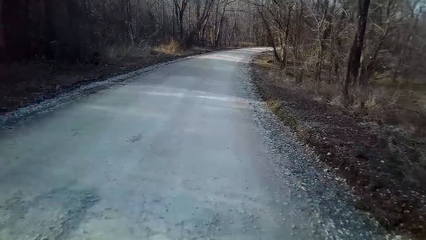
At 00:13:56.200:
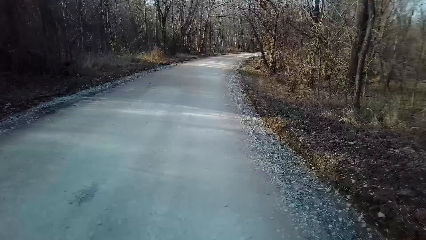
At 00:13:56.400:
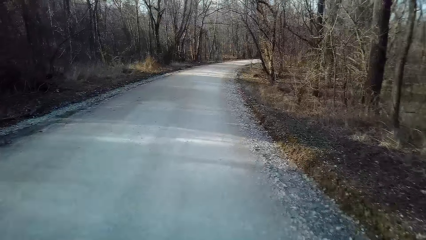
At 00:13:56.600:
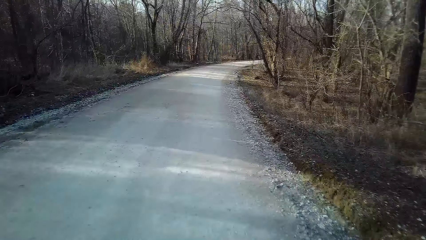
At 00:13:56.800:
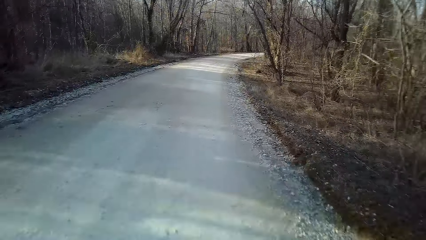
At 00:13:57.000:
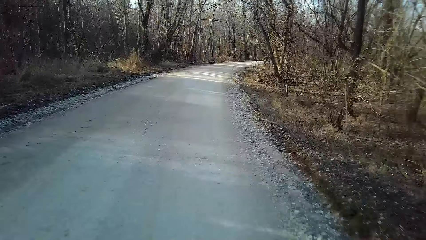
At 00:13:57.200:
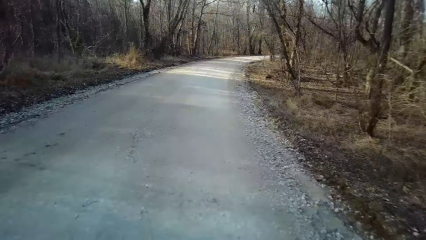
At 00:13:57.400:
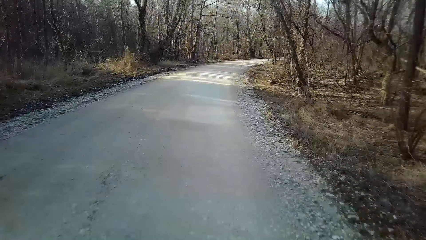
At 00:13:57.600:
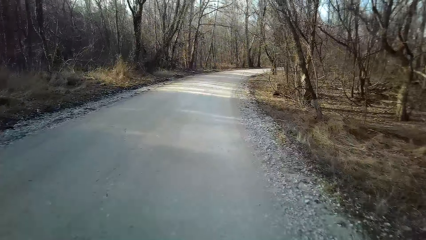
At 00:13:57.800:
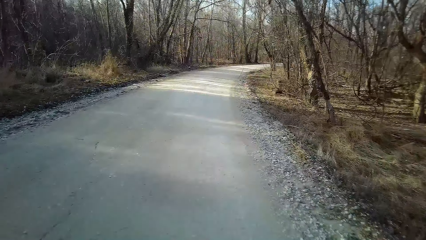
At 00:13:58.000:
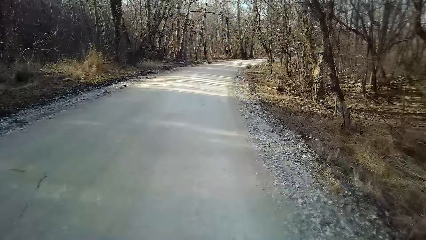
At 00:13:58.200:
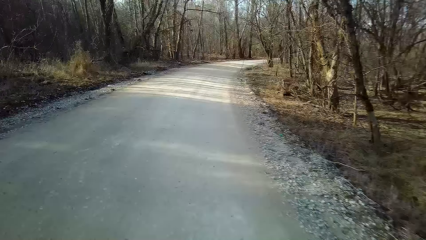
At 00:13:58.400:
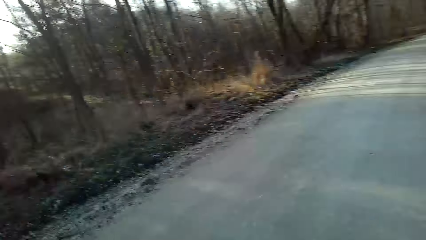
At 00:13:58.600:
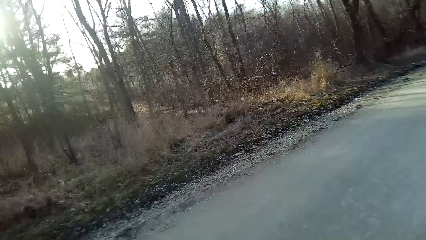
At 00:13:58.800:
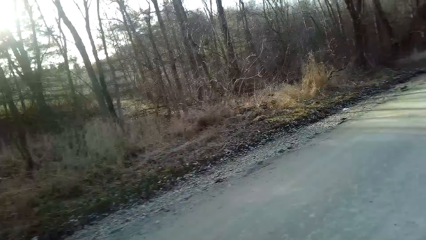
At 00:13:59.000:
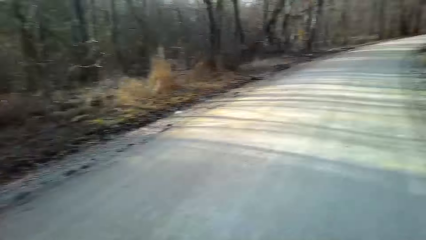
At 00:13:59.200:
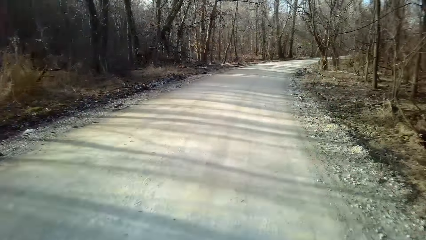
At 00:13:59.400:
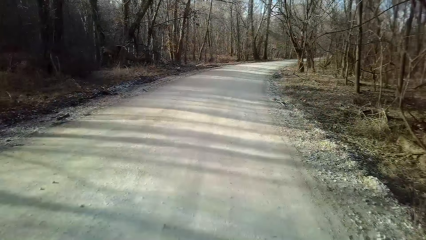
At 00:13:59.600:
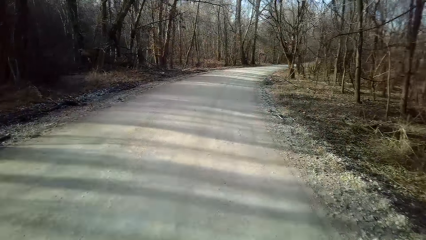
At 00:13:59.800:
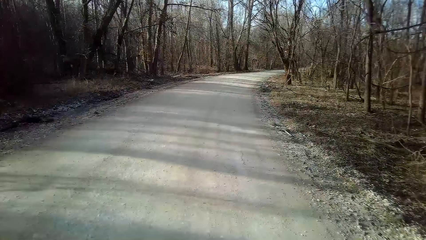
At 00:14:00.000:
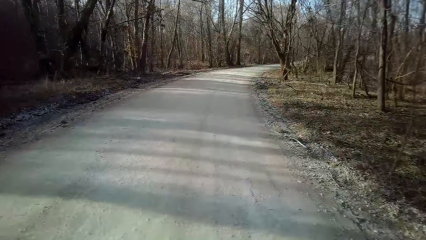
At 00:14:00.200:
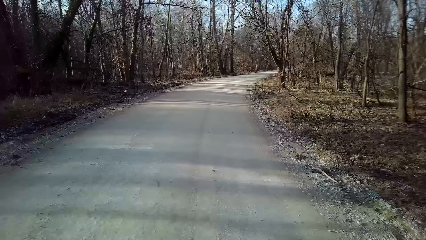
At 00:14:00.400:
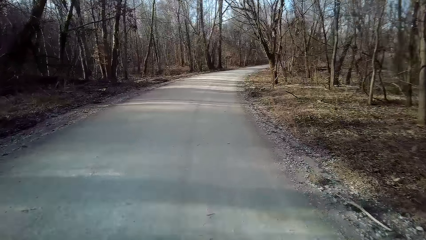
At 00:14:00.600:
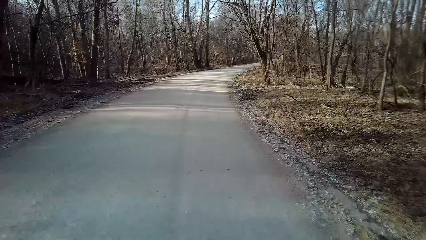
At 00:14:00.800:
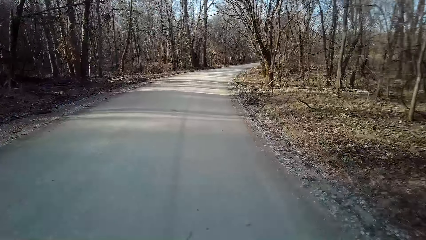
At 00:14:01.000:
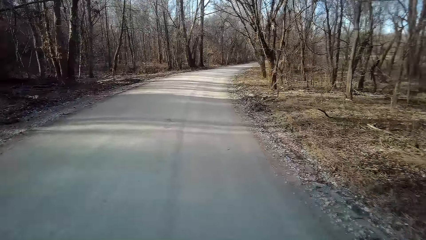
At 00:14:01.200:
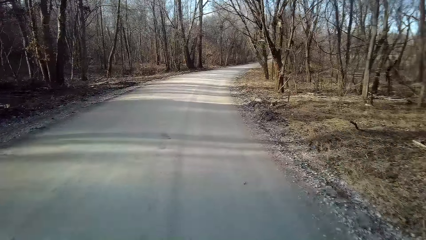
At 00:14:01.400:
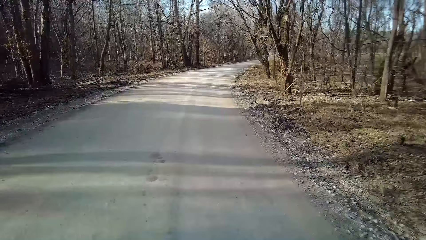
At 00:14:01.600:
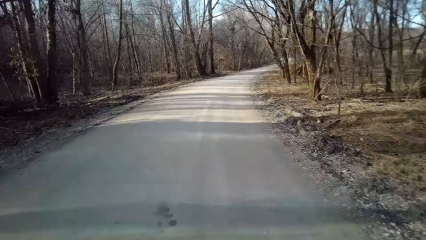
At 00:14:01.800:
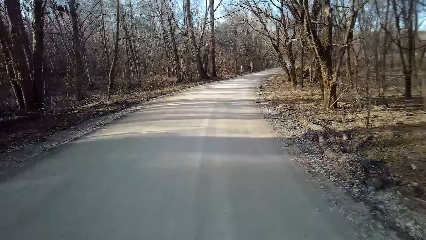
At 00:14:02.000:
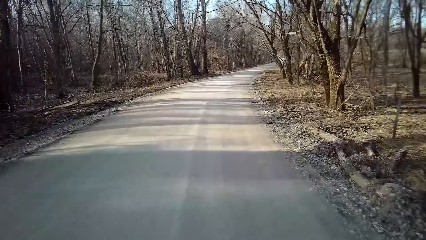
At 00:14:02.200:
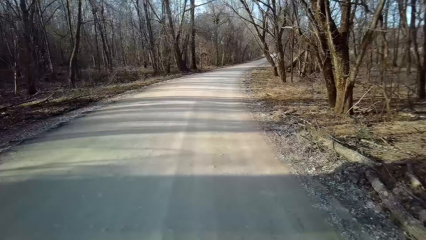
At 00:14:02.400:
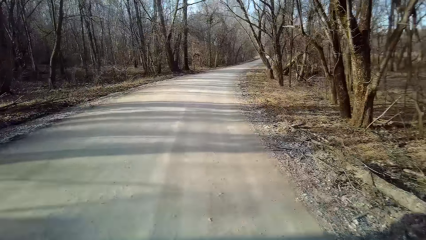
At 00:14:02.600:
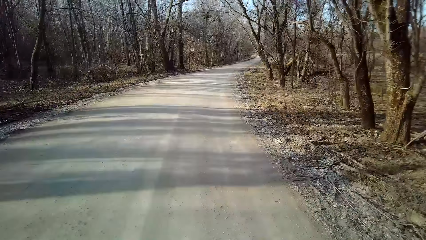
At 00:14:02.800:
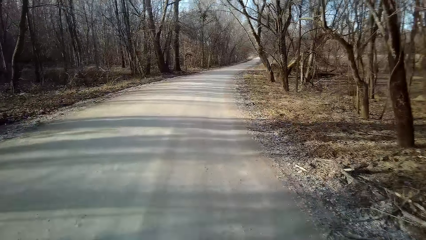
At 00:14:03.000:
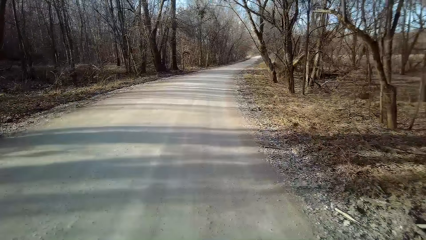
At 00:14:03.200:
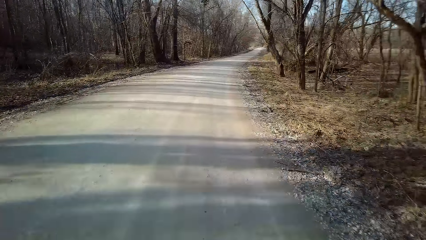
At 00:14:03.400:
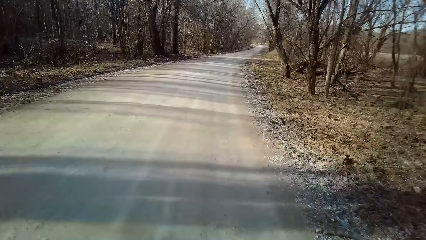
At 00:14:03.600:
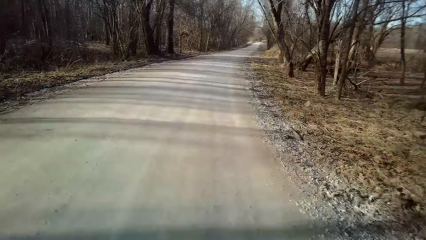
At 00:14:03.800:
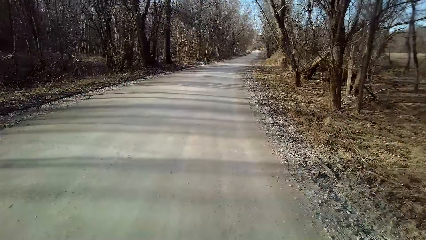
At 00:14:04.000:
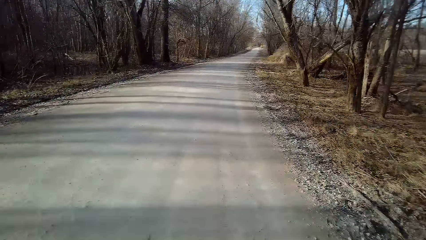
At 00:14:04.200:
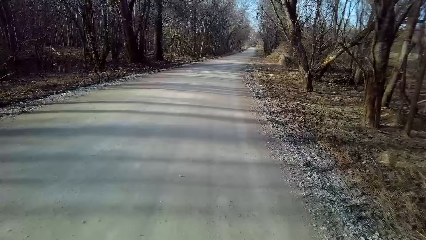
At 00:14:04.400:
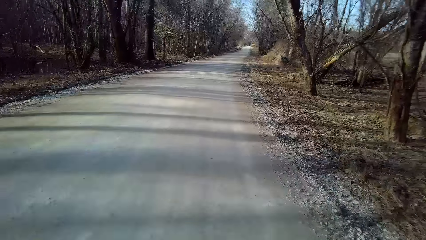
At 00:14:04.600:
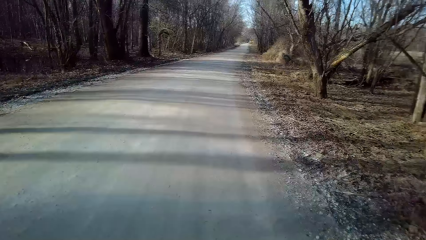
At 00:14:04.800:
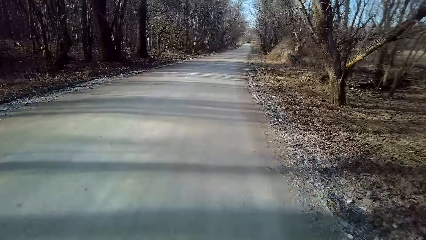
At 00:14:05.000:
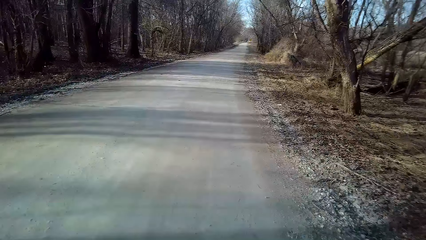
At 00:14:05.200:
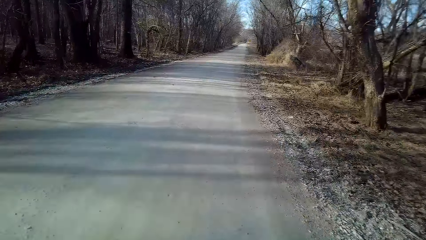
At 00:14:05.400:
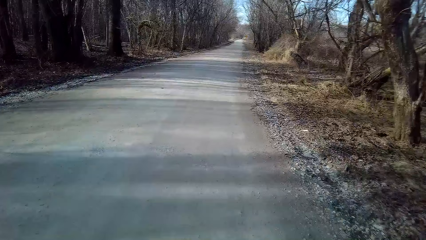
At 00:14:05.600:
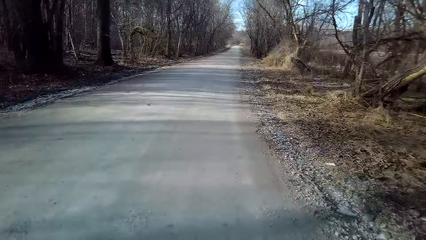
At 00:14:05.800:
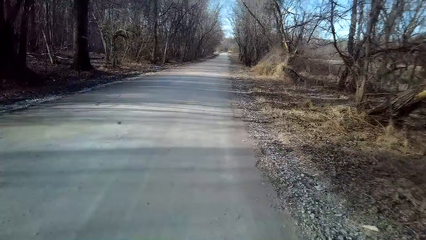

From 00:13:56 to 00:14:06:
The camera wearer turns to the side. They ride a bicycle on the road.

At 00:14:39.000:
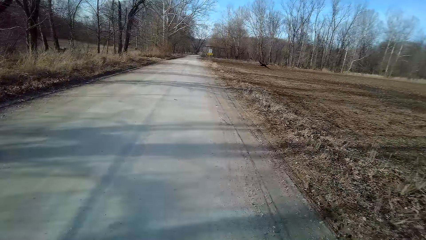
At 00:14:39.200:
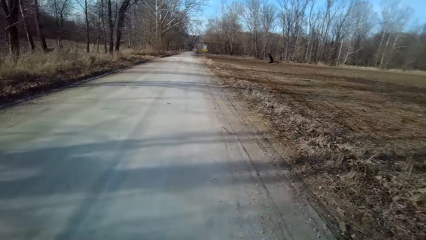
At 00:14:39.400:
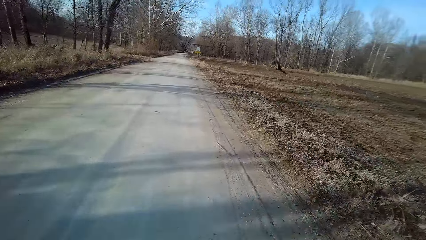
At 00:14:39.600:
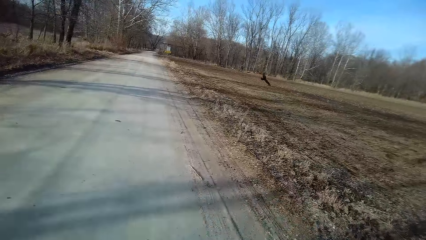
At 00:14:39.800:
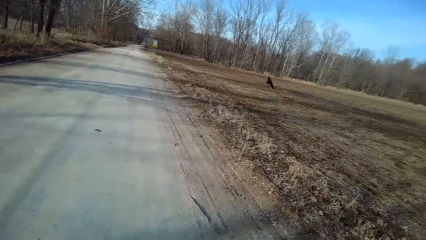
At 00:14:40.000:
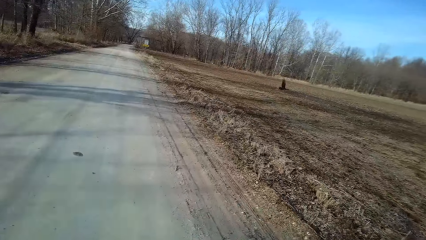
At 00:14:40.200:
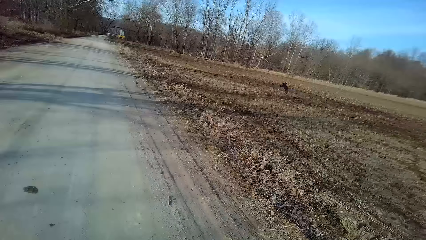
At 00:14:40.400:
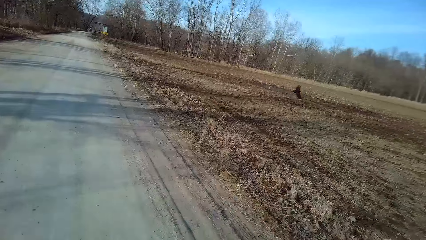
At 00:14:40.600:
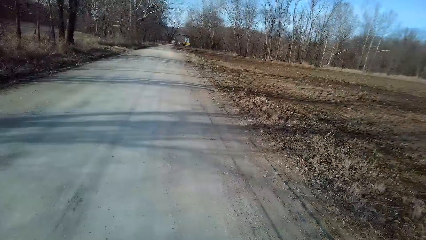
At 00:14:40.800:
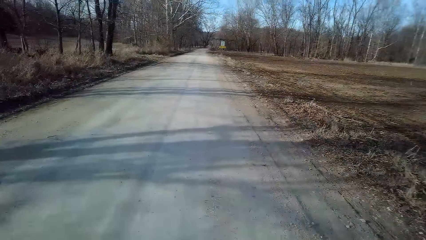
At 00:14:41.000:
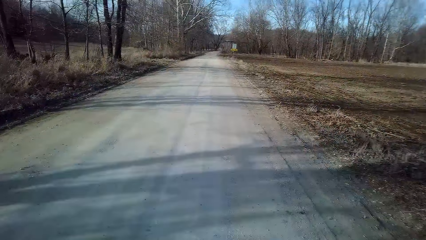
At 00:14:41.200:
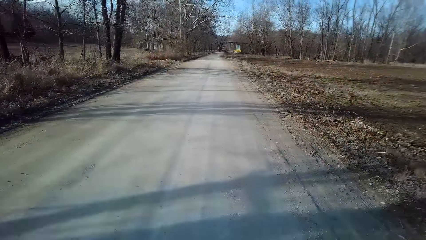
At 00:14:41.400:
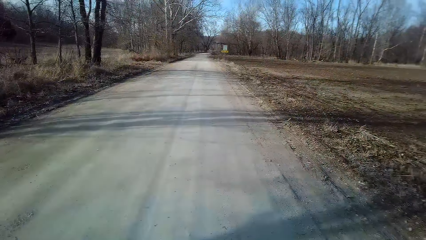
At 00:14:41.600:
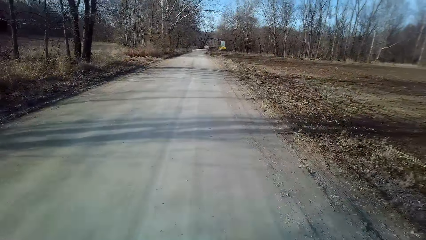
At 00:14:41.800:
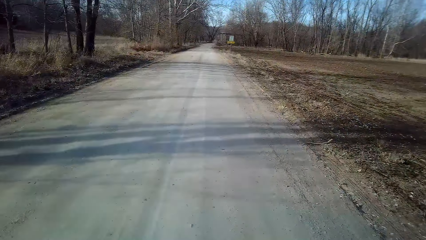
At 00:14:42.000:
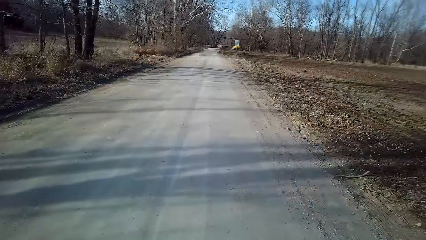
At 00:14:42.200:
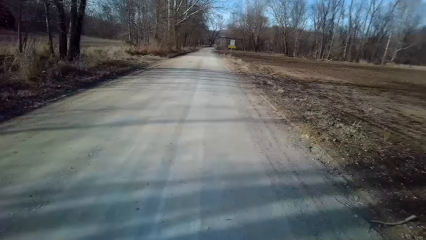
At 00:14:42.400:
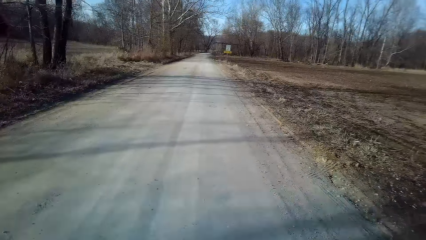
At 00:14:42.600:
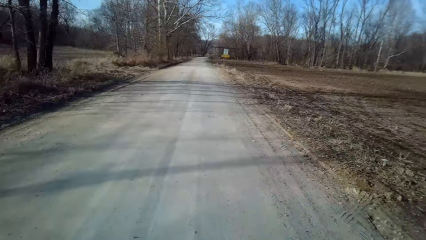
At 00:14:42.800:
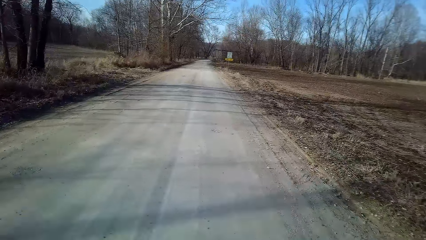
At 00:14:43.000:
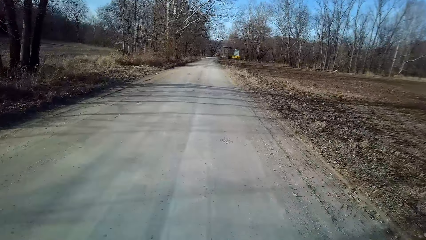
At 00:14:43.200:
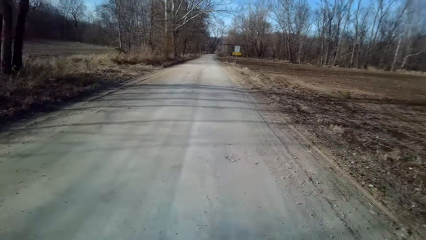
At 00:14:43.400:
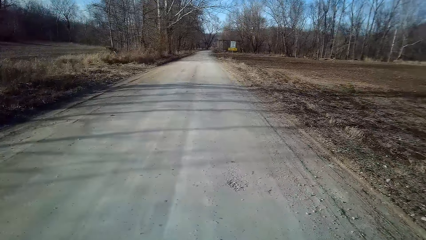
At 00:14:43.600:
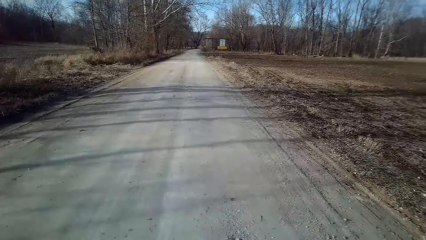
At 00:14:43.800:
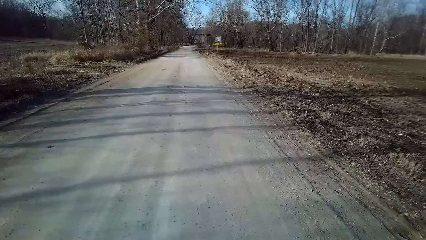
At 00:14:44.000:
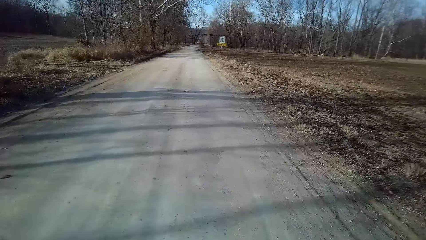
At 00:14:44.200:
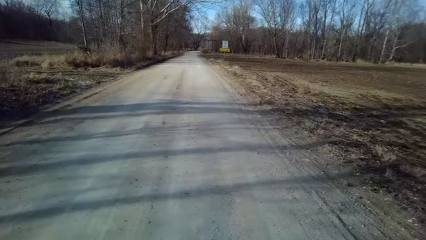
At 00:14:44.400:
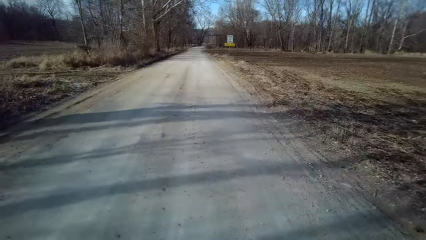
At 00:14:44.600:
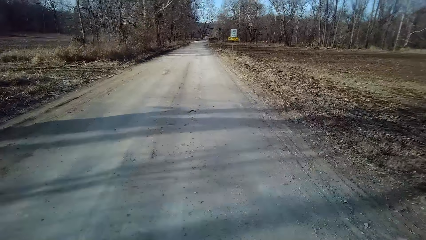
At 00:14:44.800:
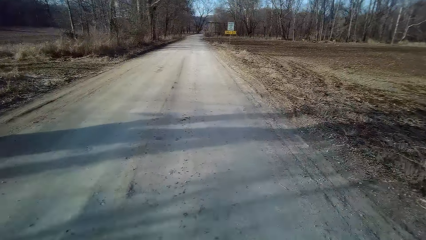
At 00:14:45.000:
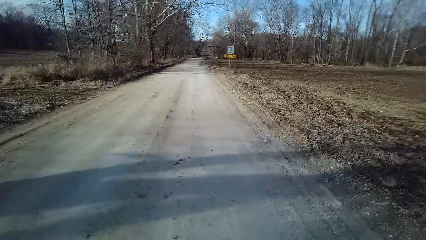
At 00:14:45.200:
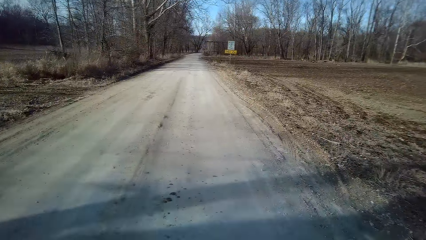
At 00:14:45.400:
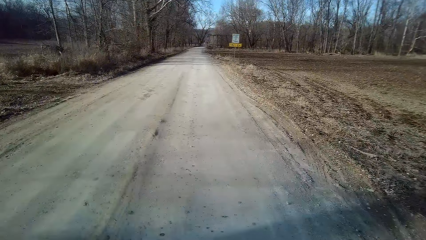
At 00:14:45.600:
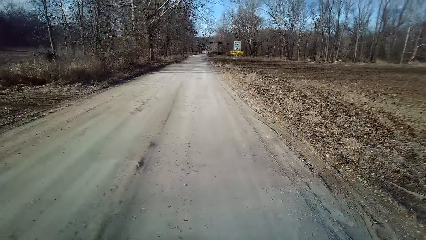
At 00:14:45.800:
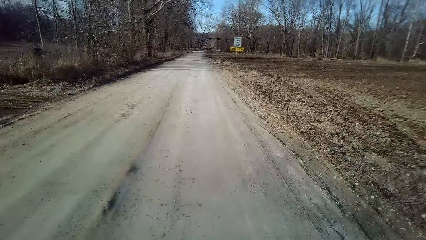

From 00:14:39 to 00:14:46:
The camera wearer turns to the side. They ride a bicycle on the road.
